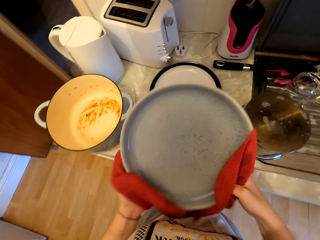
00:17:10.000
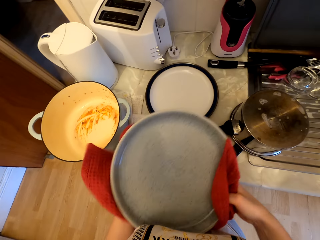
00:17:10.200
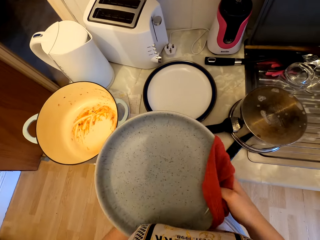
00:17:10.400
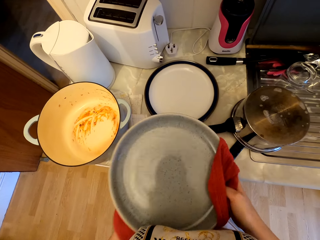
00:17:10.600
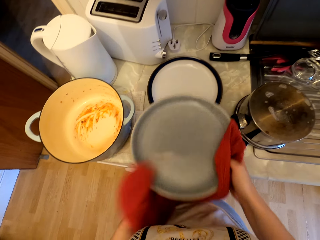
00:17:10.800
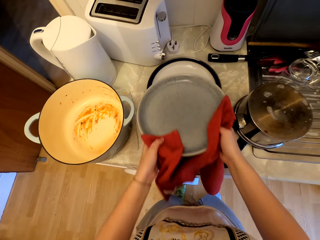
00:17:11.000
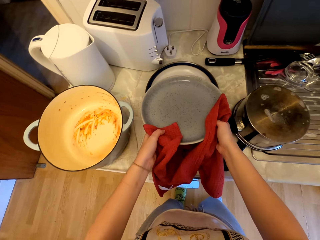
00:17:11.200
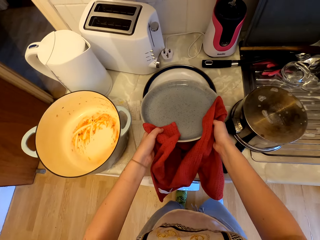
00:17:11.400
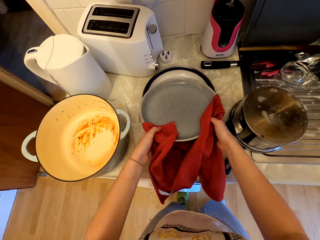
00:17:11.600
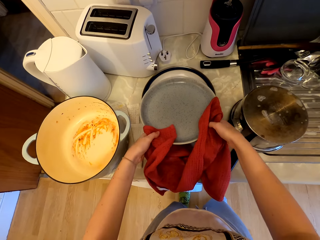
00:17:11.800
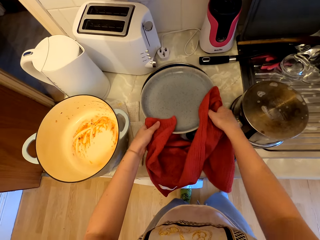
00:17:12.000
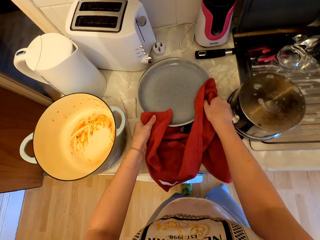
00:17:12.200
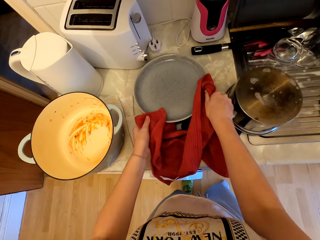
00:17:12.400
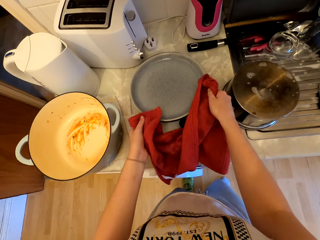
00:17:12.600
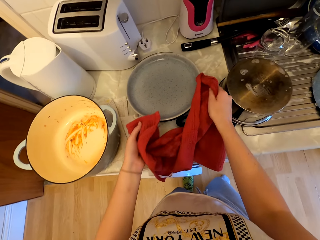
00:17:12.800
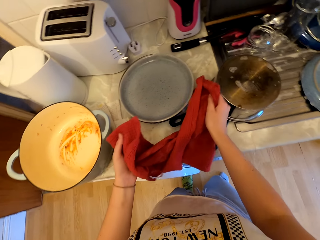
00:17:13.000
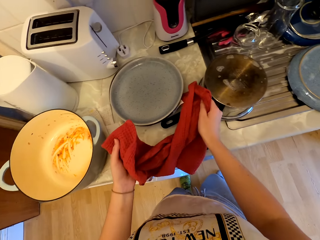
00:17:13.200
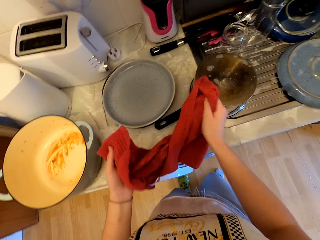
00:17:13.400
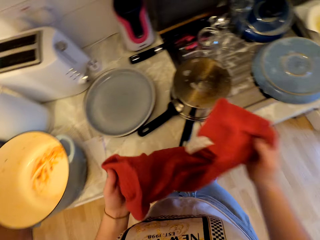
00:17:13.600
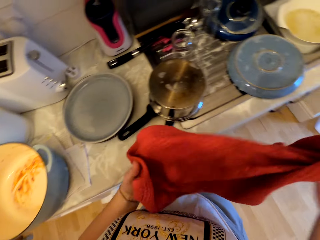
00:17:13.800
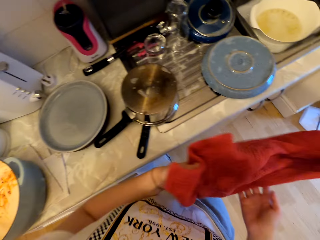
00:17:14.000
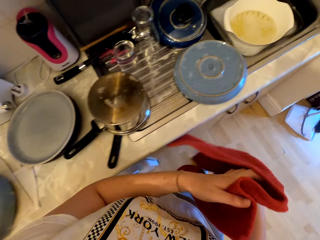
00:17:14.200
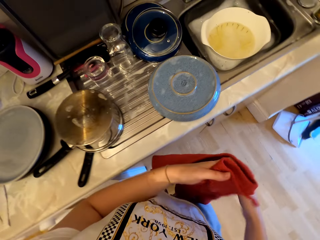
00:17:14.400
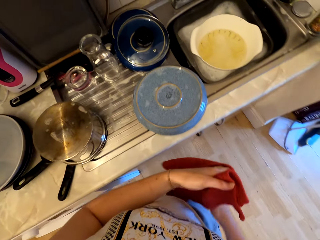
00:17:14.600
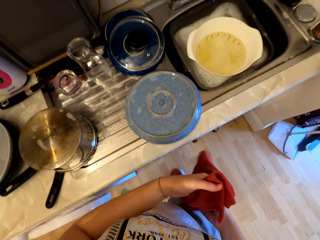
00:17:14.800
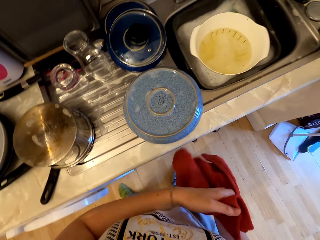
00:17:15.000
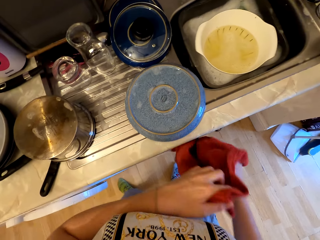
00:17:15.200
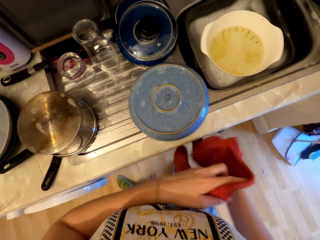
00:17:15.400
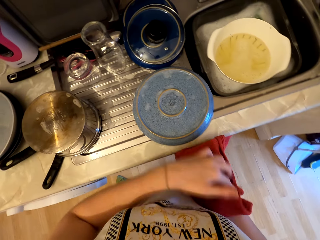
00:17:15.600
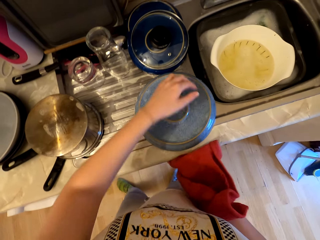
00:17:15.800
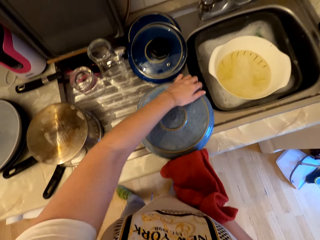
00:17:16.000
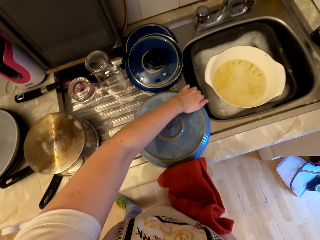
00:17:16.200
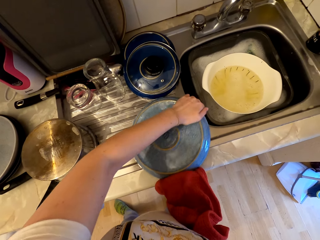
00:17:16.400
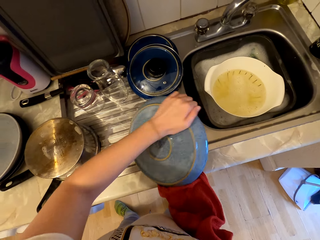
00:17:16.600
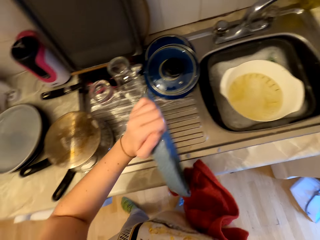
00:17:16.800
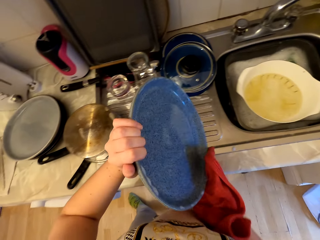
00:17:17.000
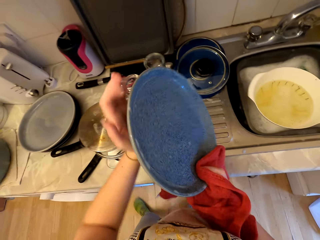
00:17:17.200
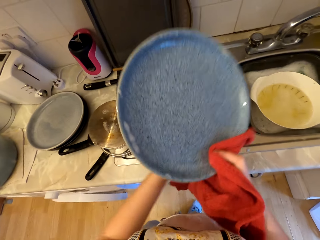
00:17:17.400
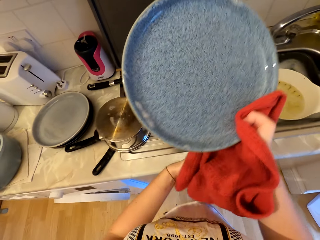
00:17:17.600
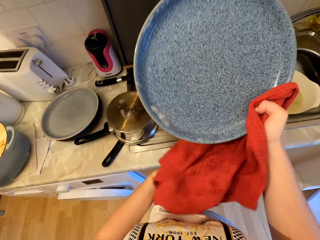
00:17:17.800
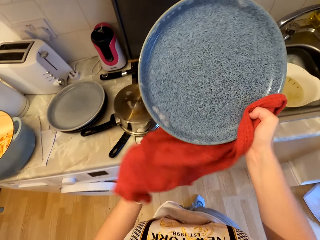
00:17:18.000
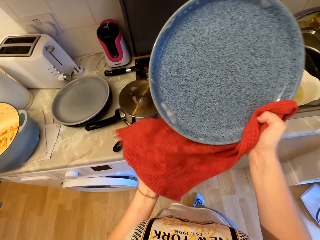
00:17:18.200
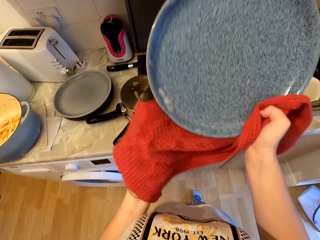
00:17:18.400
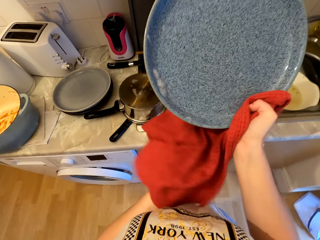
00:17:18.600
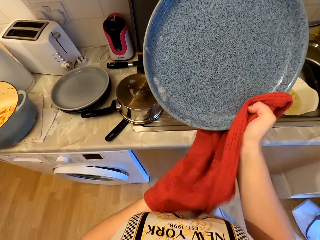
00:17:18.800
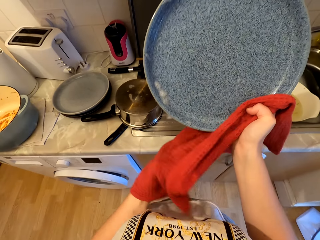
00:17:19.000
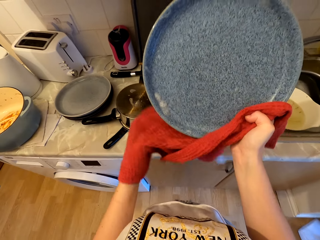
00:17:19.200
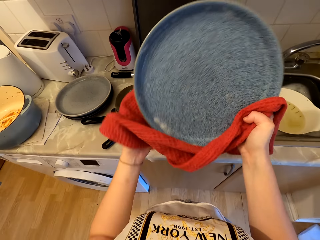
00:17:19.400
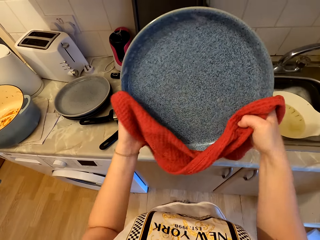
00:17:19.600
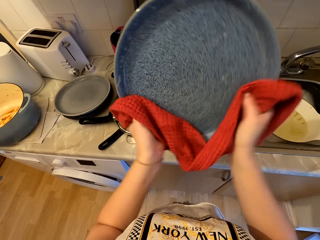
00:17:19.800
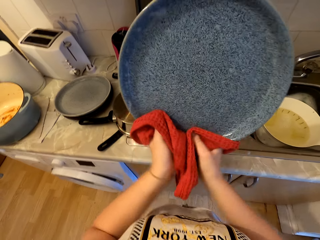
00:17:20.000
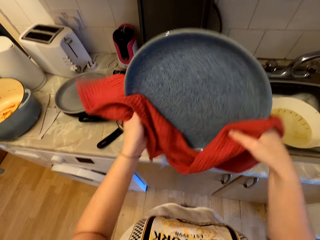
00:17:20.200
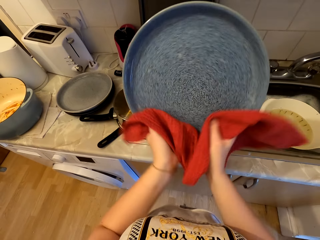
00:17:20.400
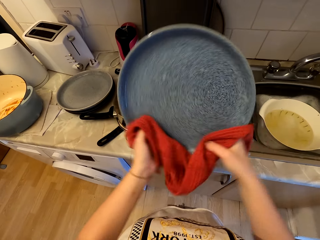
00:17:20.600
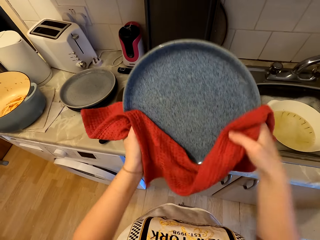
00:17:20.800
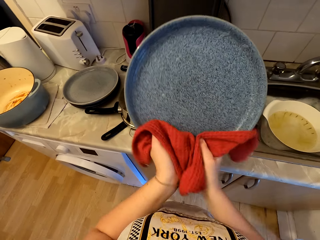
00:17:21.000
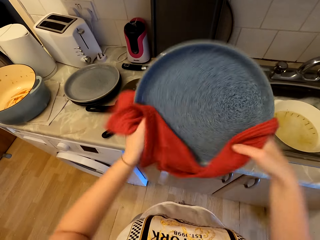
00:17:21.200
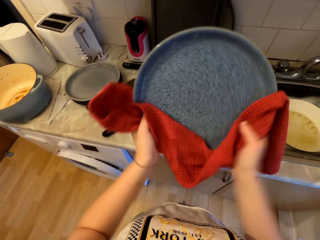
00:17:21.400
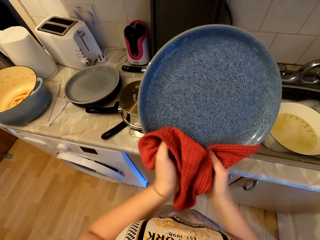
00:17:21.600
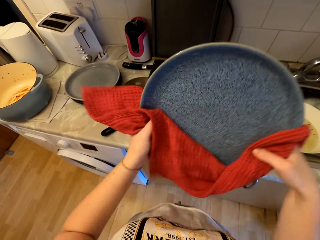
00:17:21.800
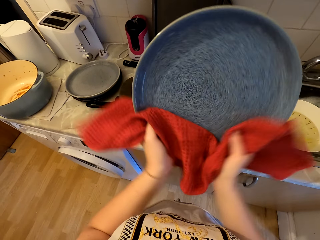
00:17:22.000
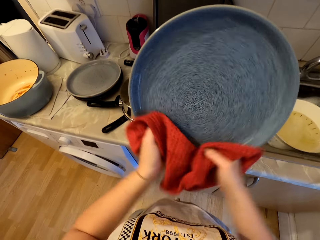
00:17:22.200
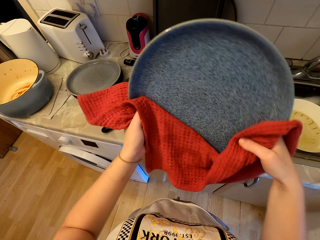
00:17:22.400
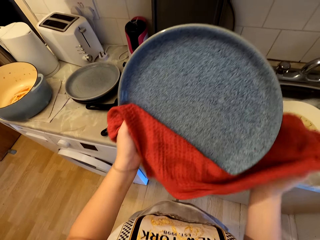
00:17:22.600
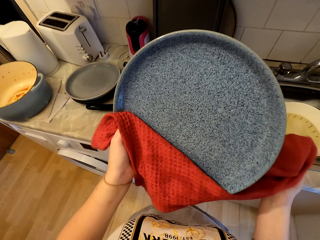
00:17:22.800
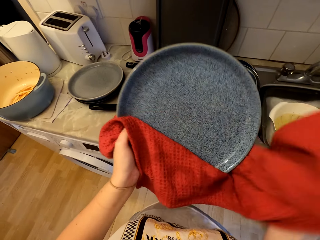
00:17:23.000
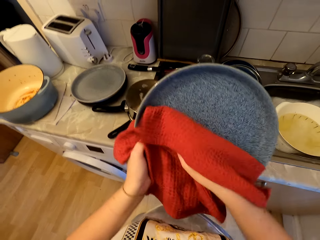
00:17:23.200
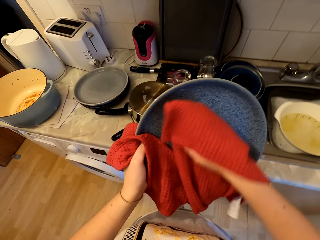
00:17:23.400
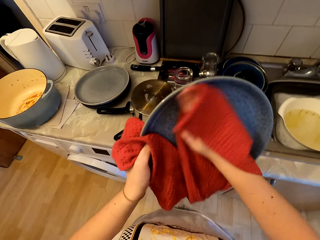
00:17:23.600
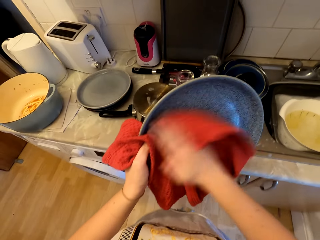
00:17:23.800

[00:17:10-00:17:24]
The camera wearer places the metallic lid or plate on the countertop. They move around. They pick a metallic lid or plate from the sink. They wipe the metallic lid.

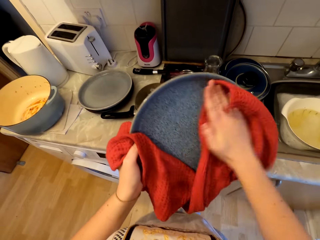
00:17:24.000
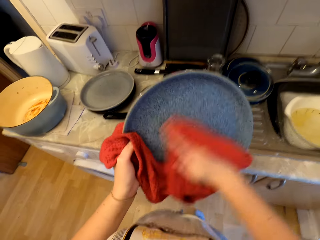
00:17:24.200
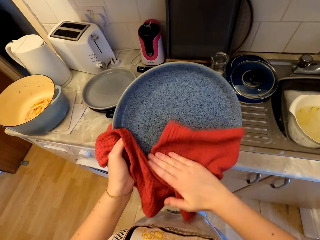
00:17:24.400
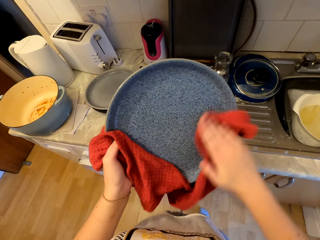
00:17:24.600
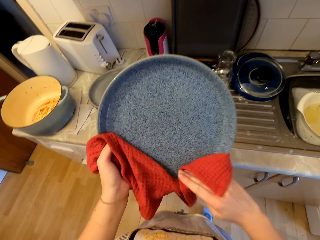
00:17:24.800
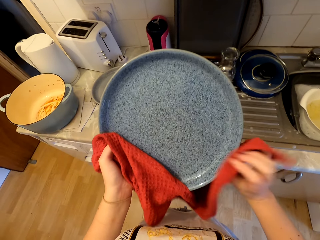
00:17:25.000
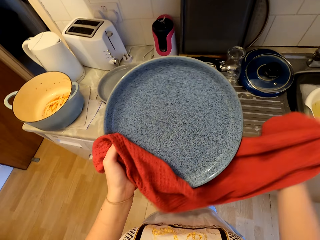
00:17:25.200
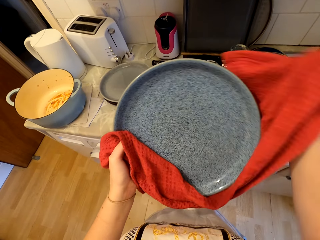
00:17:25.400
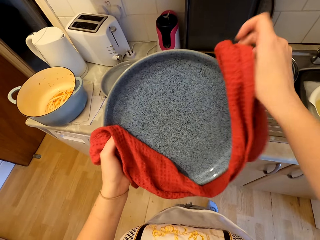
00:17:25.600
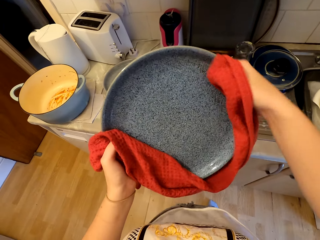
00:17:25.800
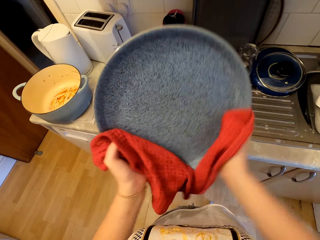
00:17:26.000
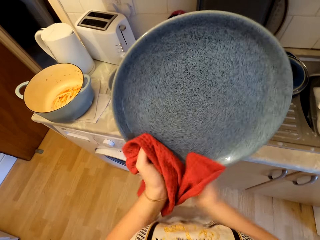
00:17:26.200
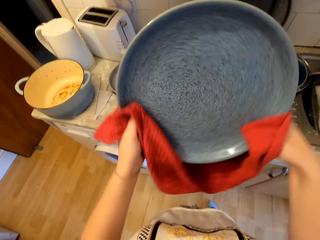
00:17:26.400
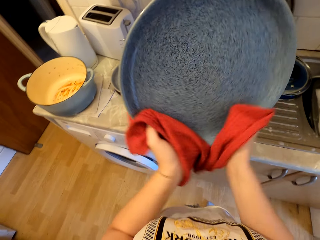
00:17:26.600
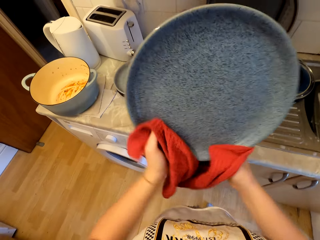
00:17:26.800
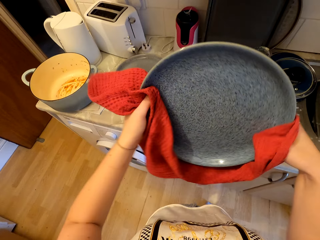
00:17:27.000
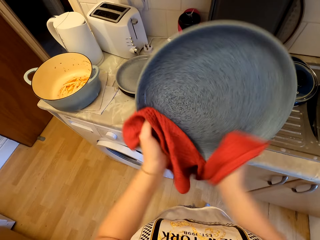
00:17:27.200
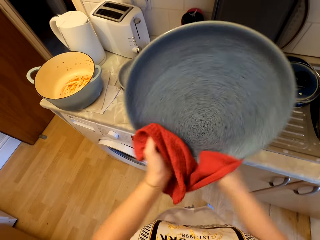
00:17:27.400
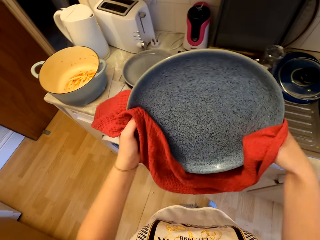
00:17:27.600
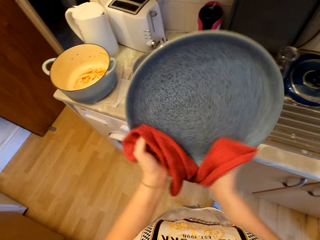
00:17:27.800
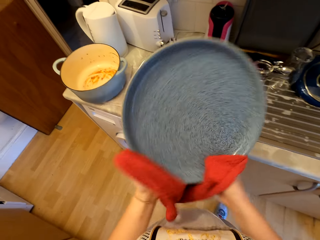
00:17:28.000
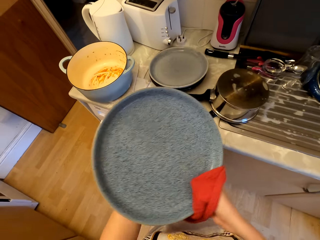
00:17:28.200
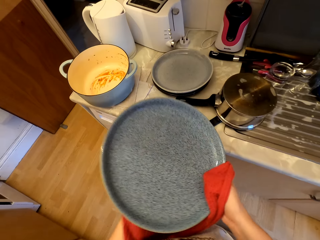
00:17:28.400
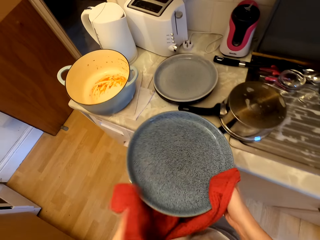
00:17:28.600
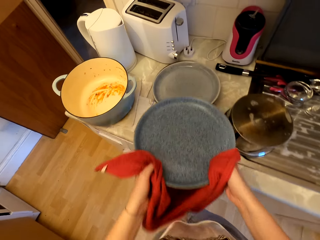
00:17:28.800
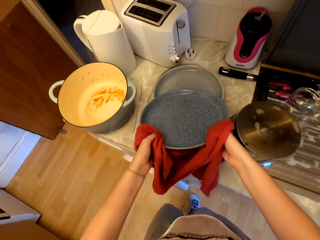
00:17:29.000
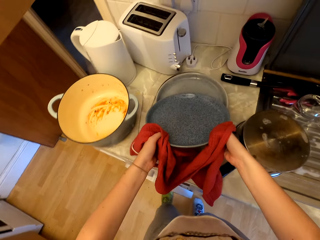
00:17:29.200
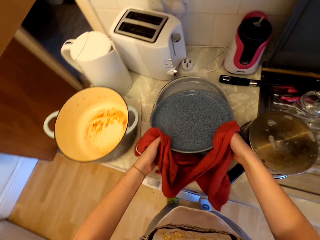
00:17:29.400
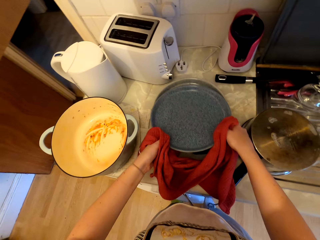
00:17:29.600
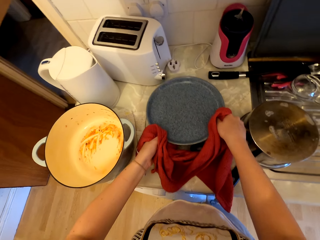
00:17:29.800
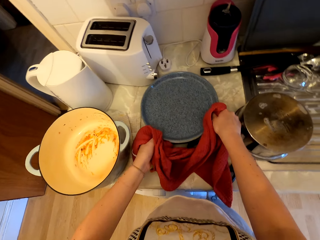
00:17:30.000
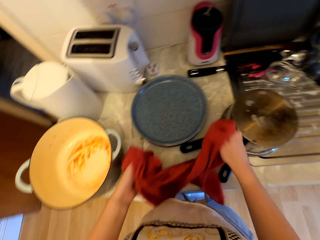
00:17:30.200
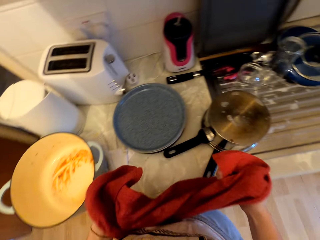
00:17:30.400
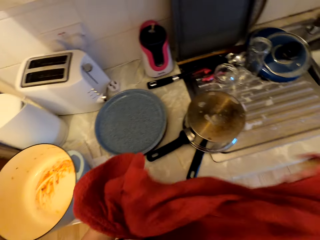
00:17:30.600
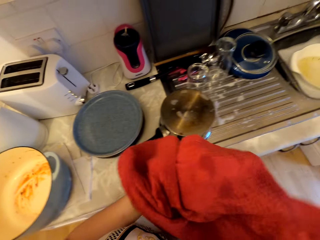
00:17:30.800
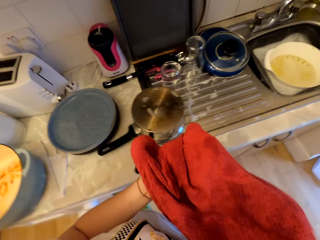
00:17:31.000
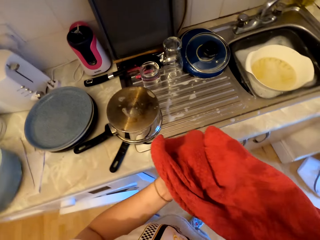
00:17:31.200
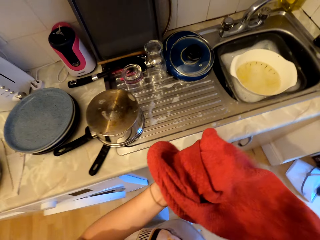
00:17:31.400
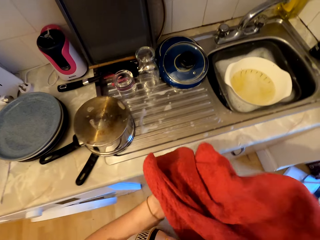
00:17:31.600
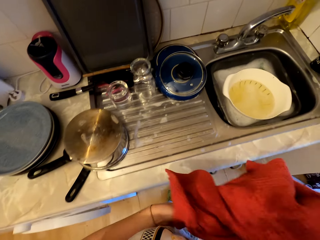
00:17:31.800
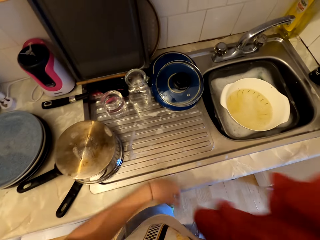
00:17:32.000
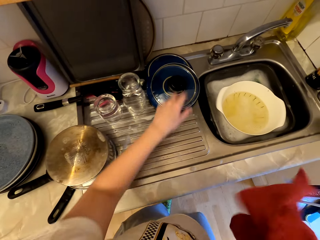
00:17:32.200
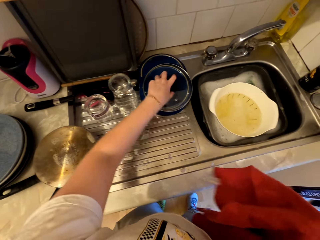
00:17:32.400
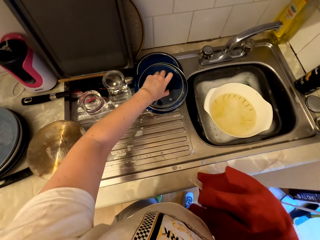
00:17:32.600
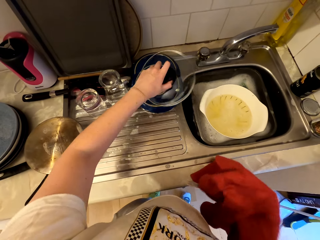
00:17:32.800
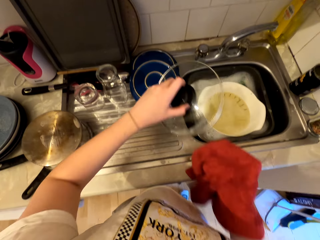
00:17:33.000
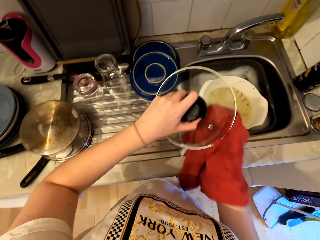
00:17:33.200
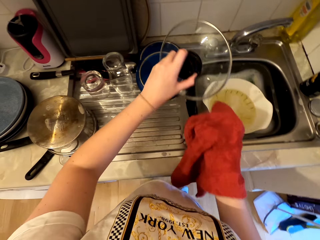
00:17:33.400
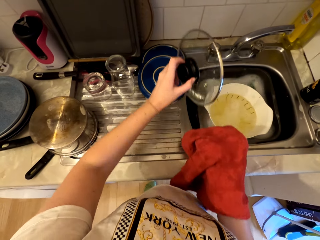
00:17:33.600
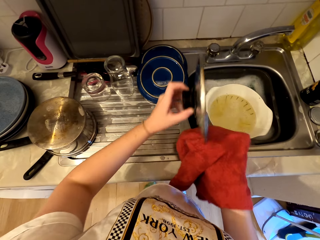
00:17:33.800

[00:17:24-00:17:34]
The camera wearer places the plate on plates. They move around. They pick a lid.
